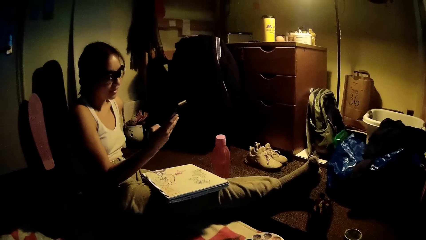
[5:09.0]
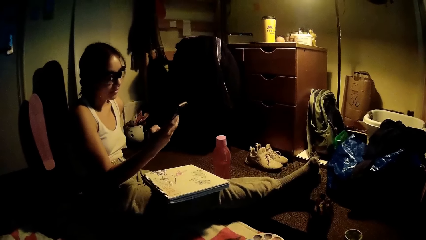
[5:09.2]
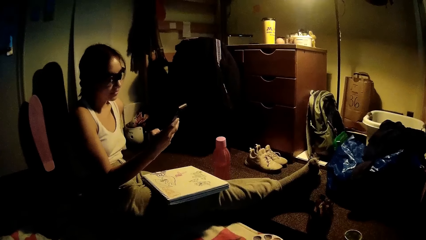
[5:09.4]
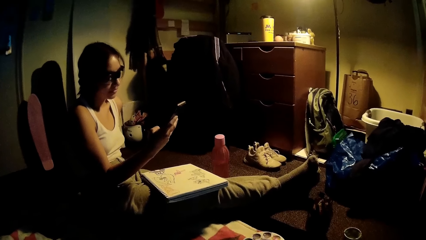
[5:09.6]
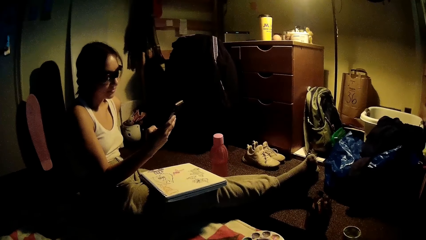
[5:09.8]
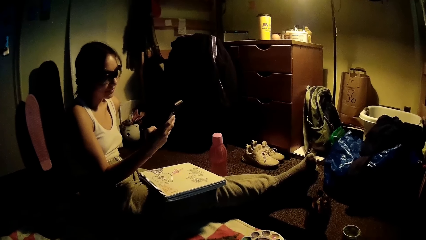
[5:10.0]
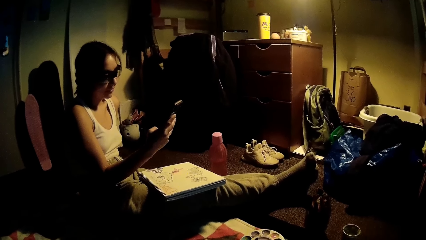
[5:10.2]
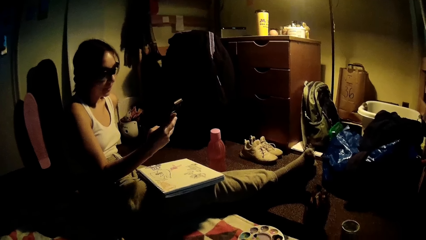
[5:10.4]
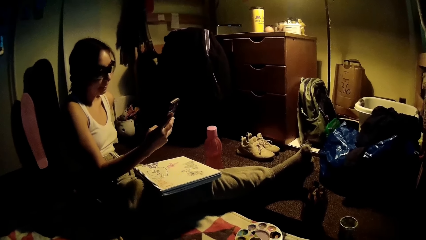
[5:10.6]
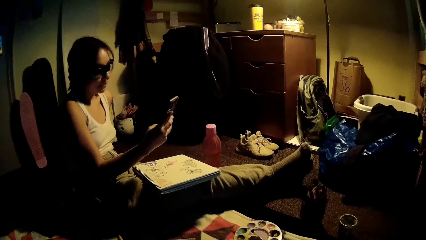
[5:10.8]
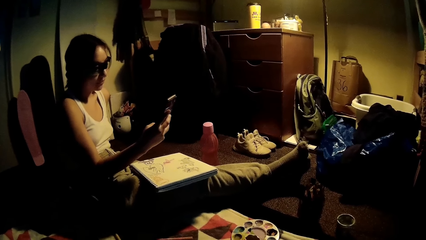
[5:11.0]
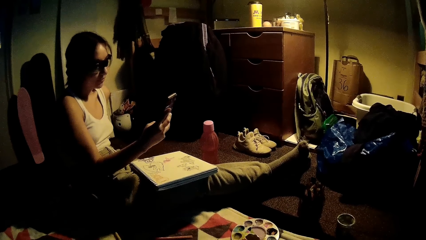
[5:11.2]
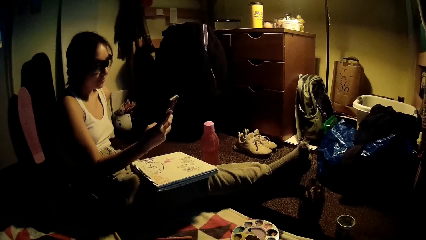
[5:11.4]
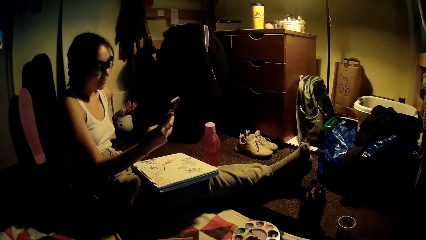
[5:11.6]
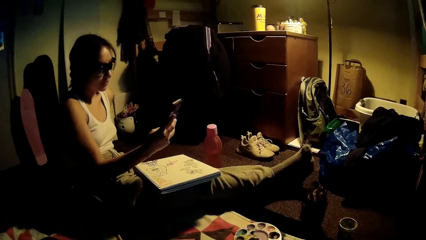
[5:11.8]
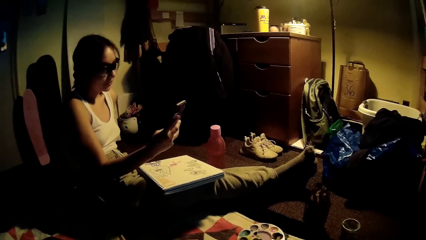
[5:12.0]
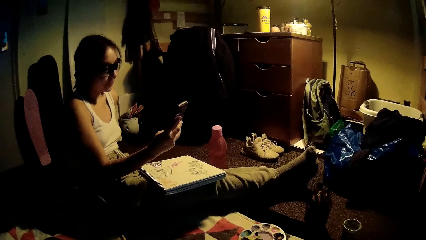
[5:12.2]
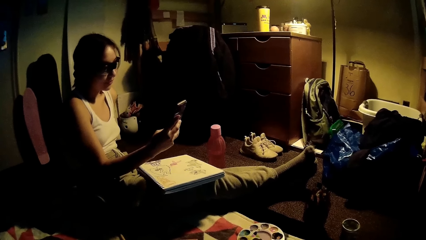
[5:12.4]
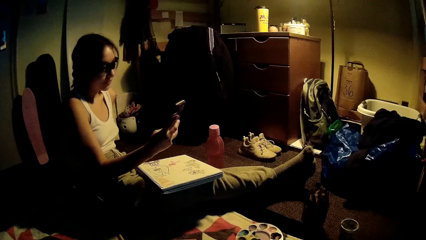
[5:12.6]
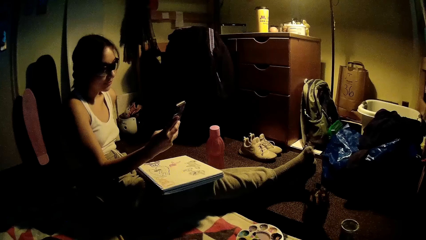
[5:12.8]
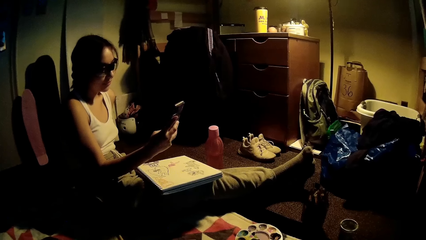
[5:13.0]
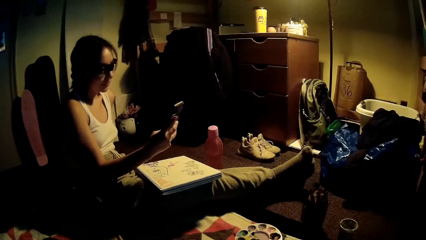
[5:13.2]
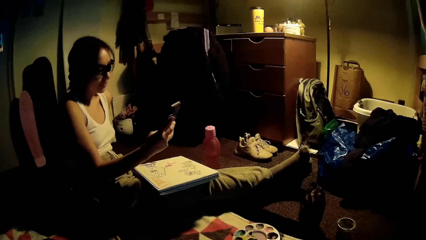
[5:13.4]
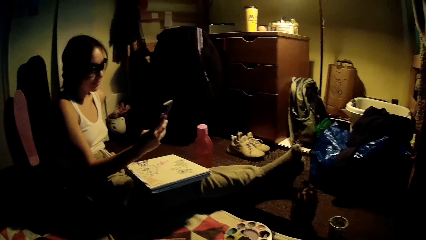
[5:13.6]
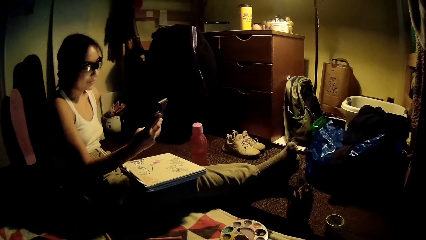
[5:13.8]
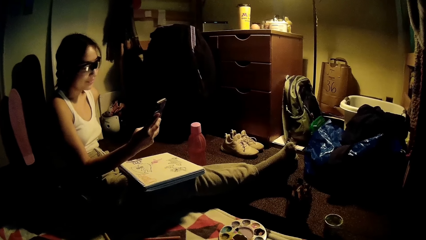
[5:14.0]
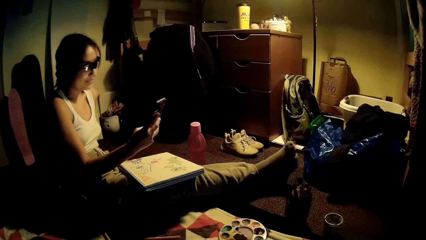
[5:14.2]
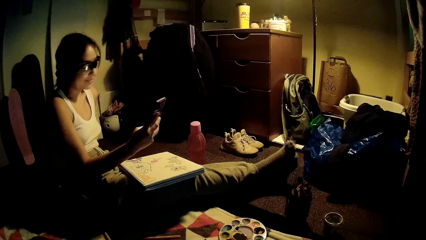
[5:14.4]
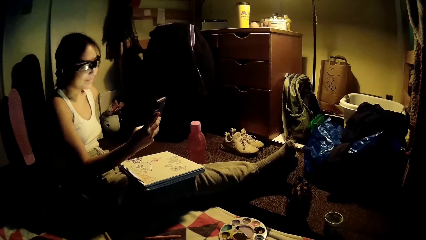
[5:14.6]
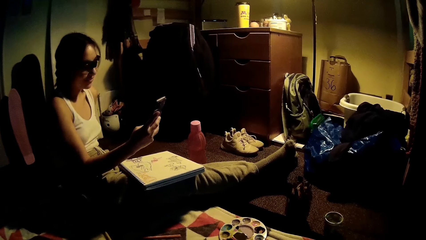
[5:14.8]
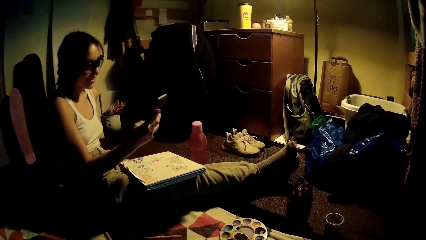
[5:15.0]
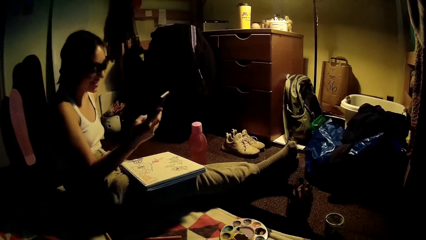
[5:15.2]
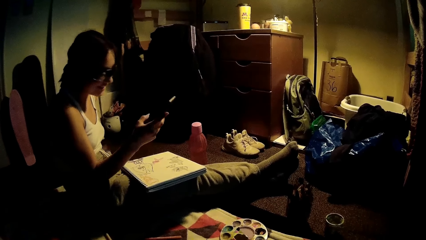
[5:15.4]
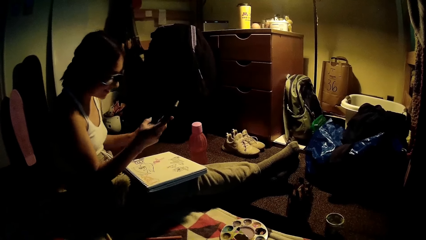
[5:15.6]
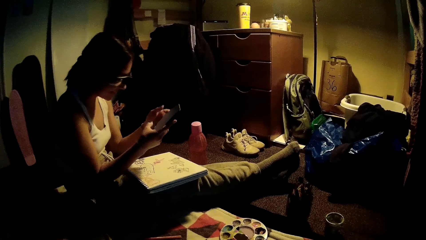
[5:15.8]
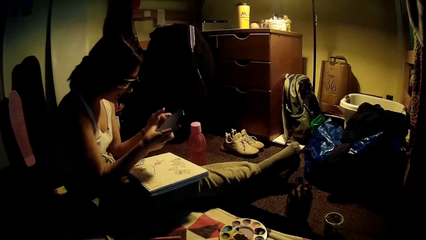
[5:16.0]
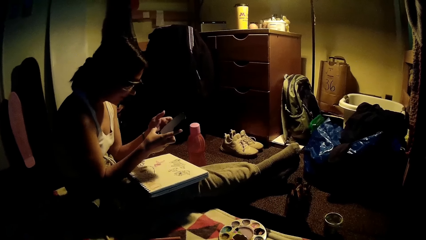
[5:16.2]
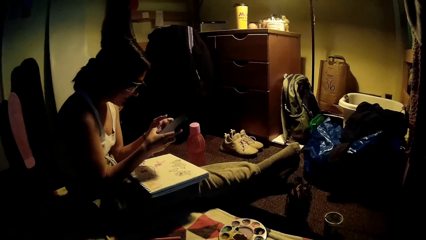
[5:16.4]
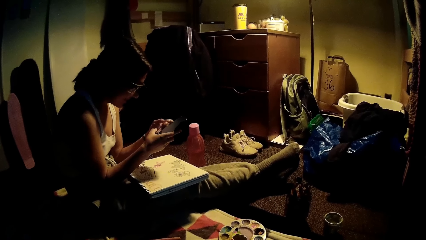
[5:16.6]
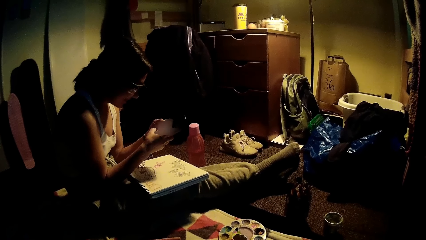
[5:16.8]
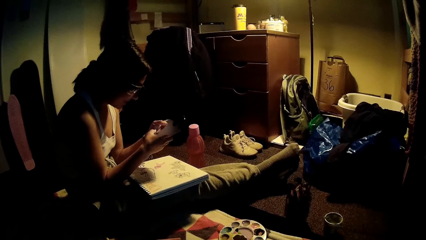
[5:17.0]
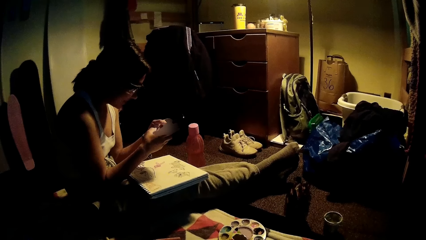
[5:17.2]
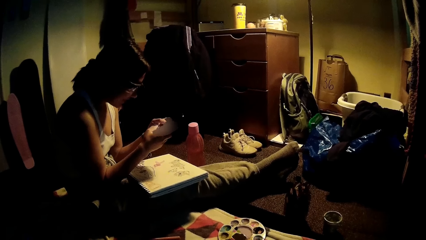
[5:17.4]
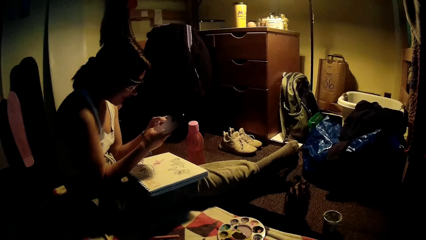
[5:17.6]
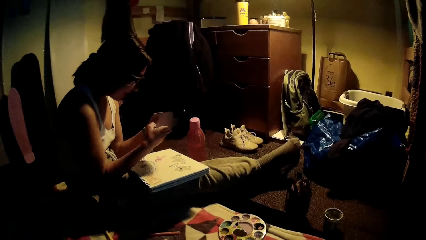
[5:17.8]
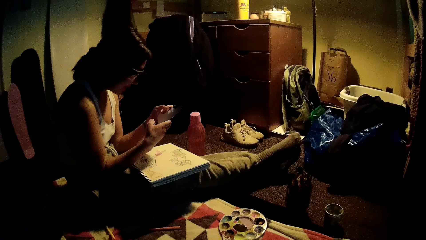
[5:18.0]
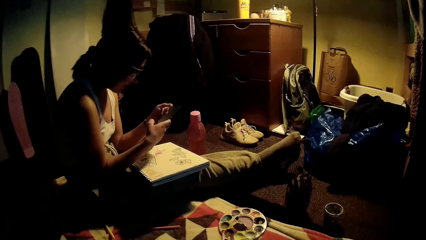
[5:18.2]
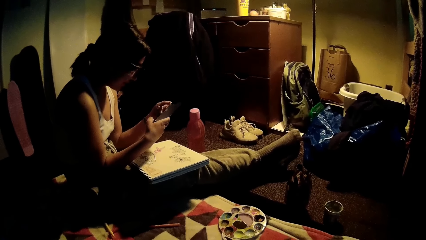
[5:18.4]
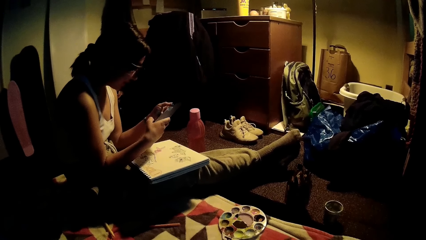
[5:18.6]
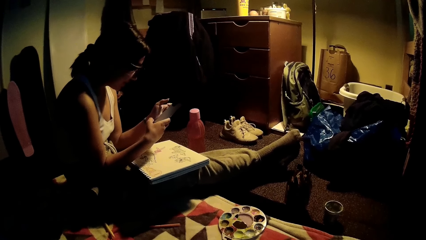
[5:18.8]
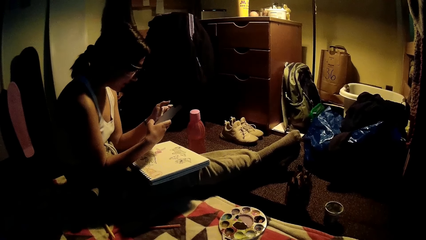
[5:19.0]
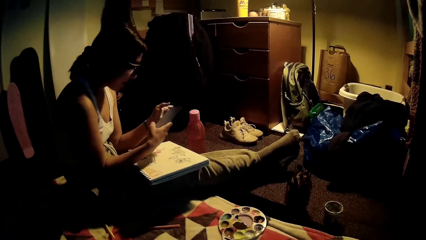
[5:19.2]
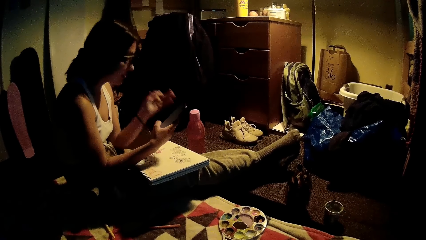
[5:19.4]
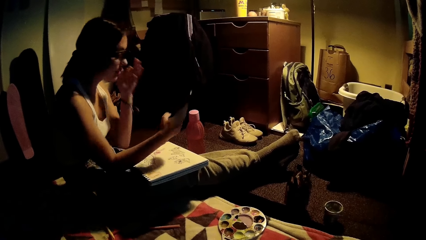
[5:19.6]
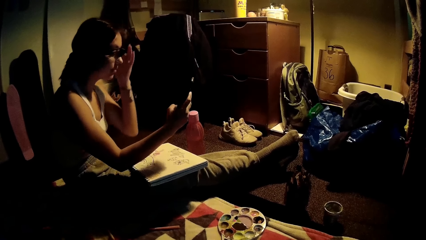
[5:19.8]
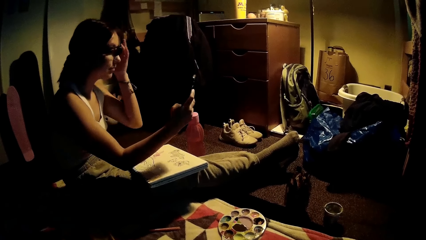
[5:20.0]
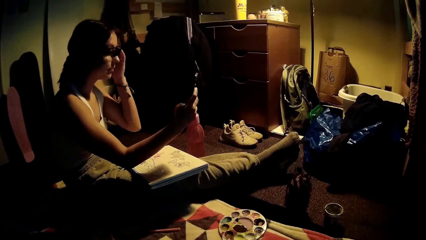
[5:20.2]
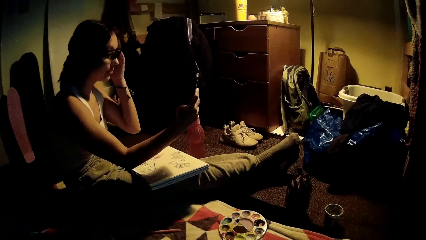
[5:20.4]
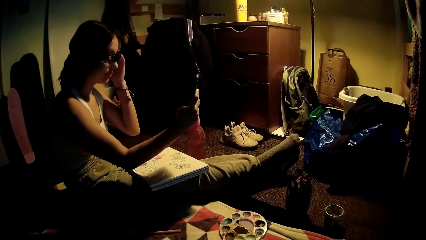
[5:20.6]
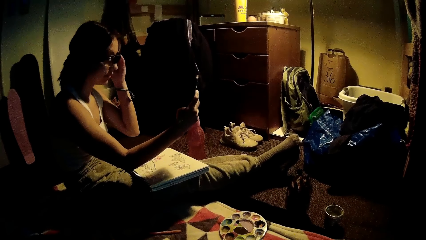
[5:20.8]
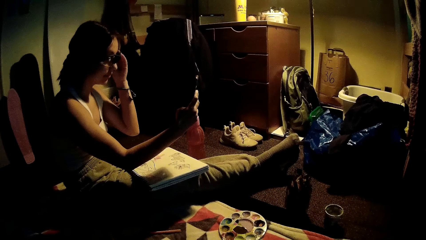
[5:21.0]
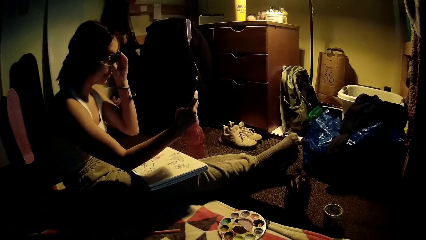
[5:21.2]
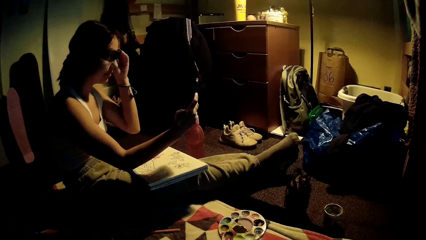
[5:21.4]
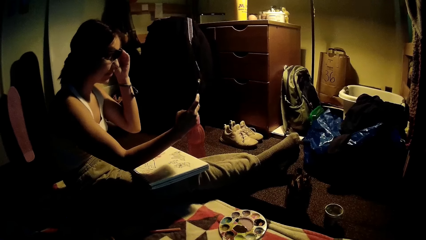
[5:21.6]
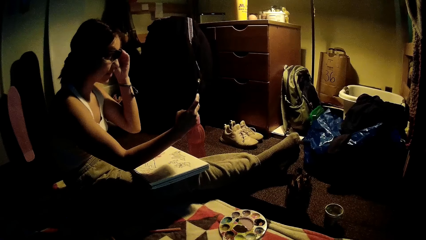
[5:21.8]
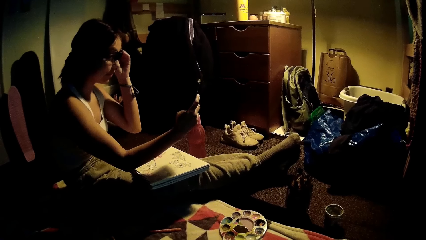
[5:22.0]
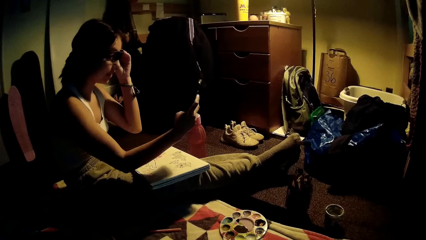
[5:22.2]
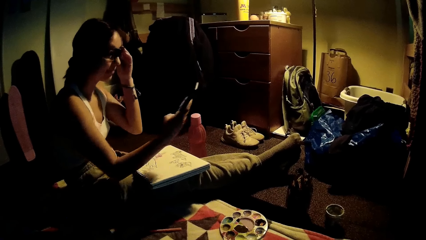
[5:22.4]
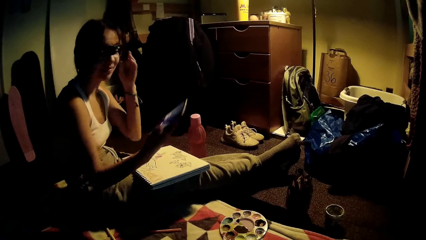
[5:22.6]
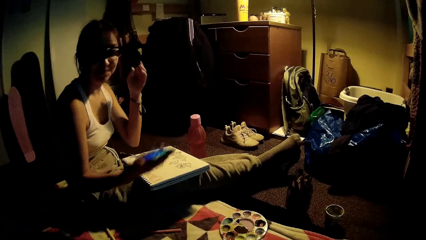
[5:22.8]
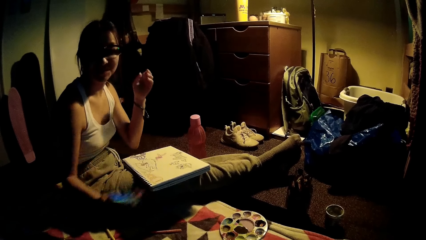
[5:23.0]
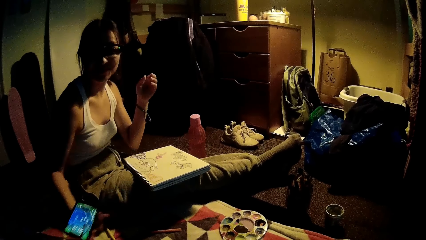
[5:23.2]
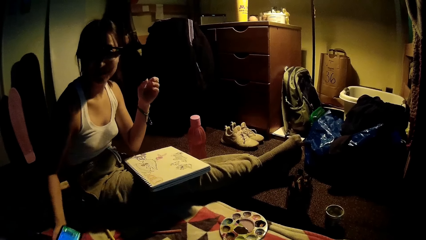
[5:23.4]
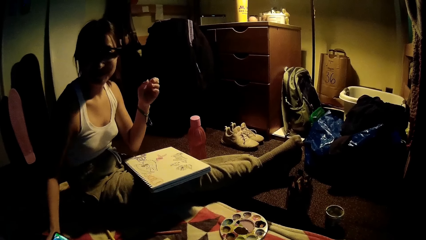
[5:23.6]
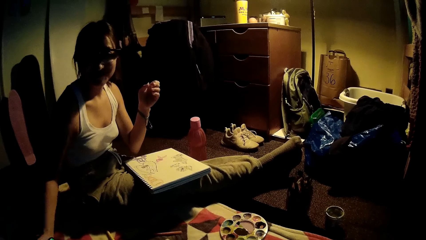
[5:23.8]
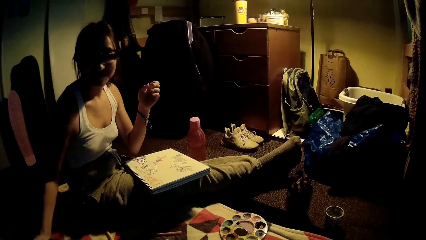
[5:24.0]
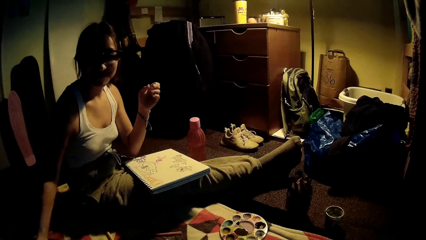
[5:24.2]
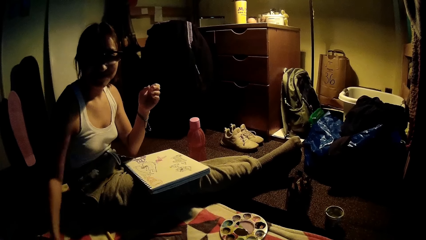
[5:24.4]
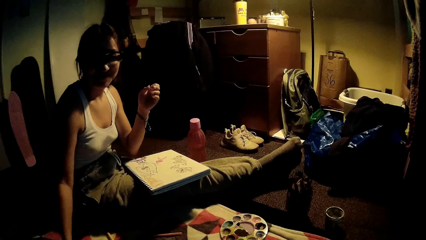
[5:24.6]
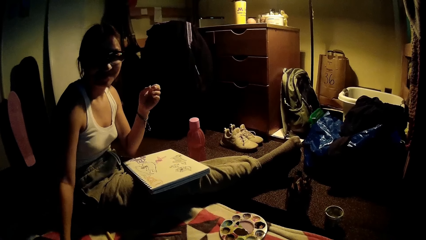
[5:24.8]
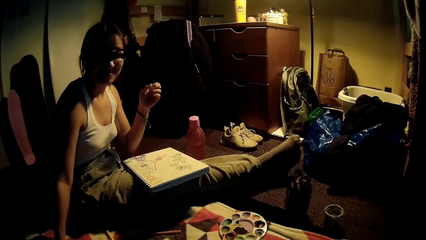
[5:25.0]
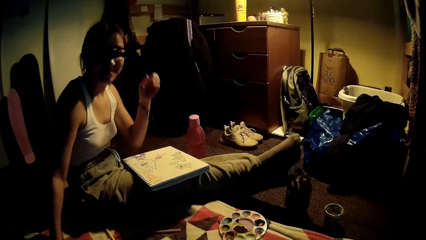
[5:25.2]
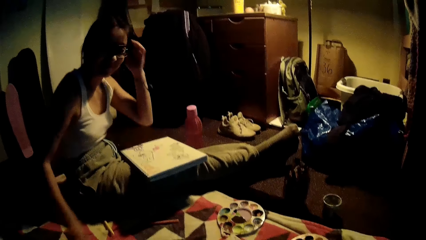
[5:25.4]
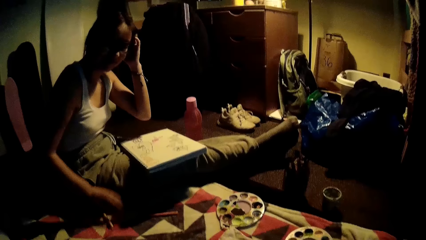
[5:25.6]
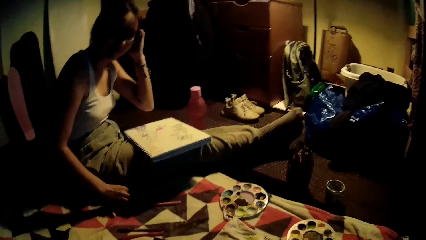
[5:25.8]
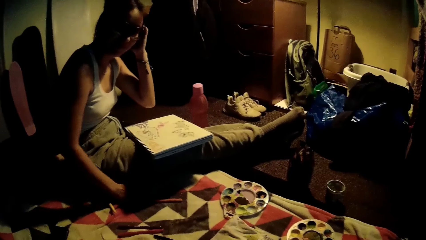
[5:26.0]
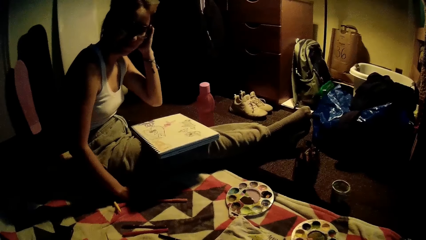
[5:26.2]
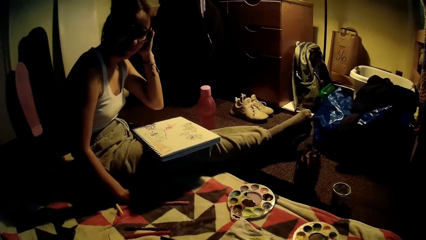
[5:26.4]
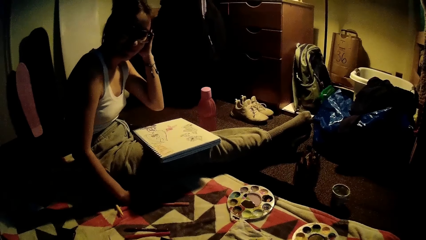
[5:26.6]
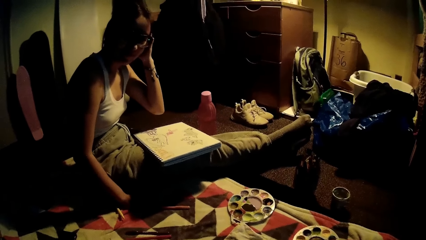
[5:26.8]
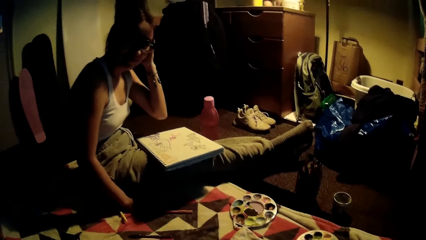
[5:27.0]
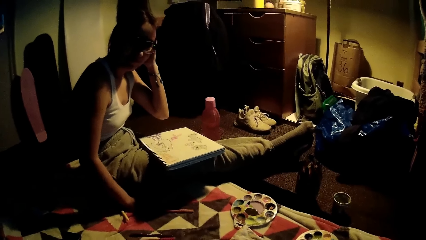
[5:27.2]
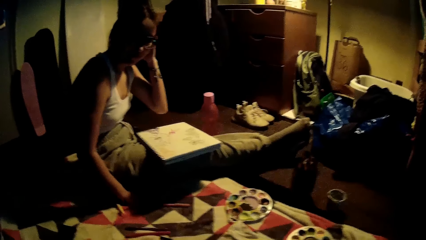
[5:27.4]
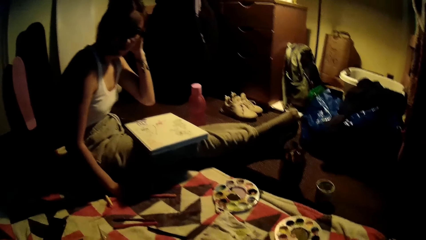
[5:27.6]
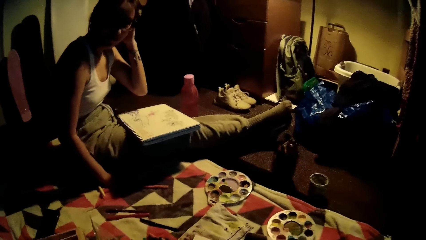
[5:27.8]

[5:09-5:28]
The woman presses the phone with her hands. She adjusts the pair of glasses with her left hand, and drops the phone on the bed with her right hand. The camera wearer puts down the phone. The woman scratches her hair with her left hand.
